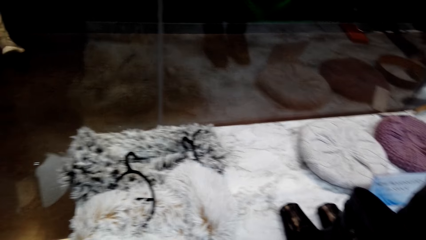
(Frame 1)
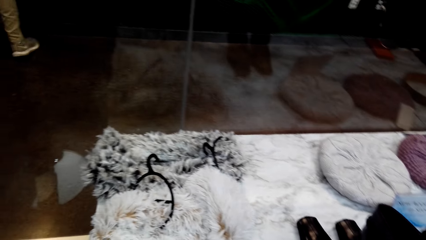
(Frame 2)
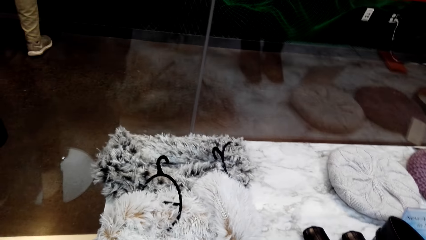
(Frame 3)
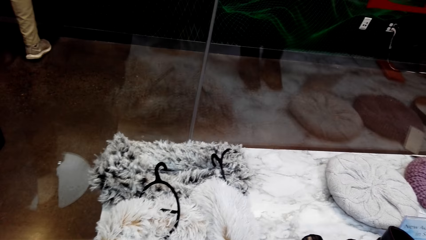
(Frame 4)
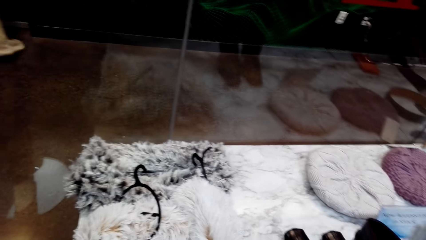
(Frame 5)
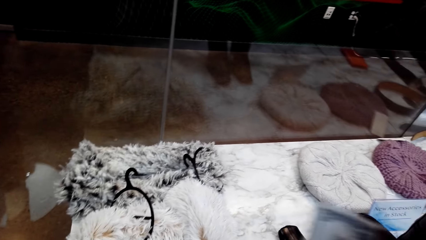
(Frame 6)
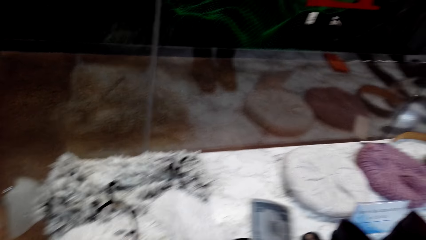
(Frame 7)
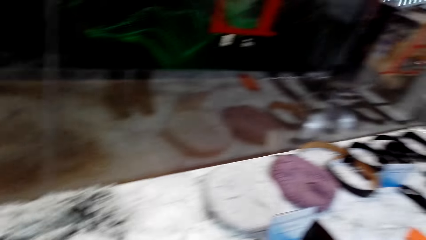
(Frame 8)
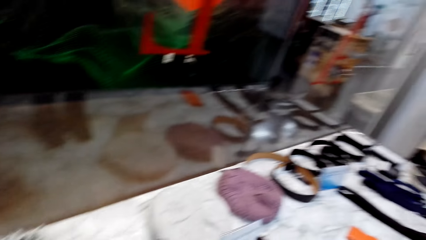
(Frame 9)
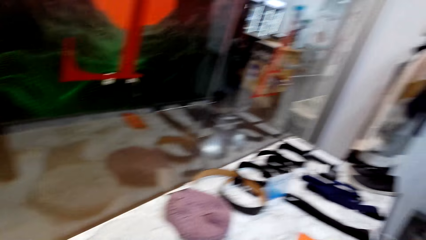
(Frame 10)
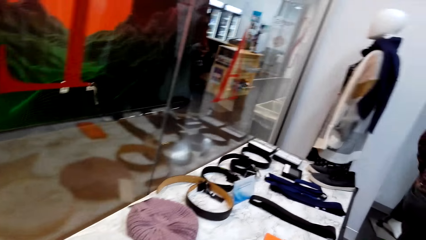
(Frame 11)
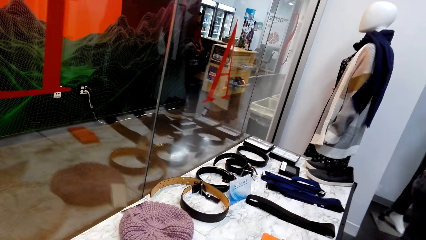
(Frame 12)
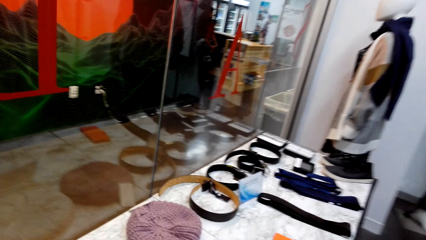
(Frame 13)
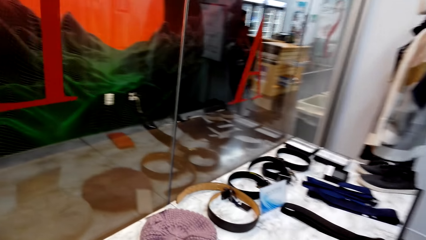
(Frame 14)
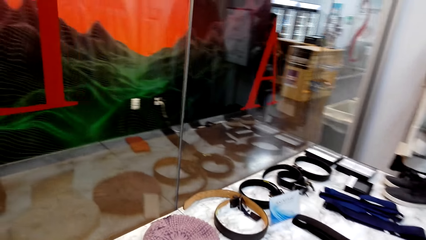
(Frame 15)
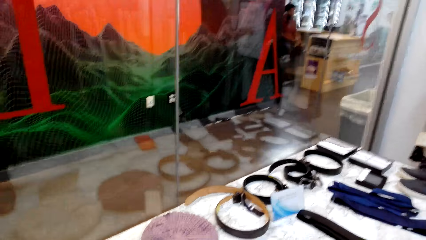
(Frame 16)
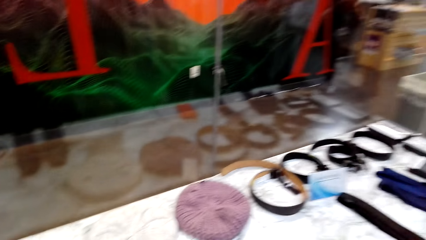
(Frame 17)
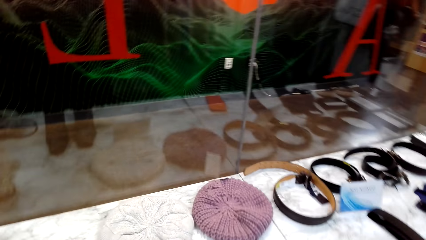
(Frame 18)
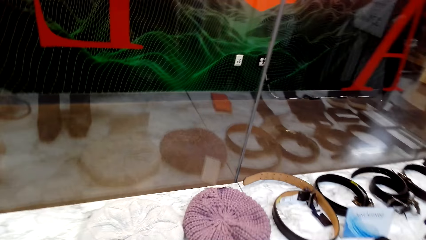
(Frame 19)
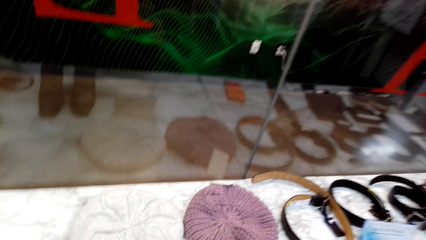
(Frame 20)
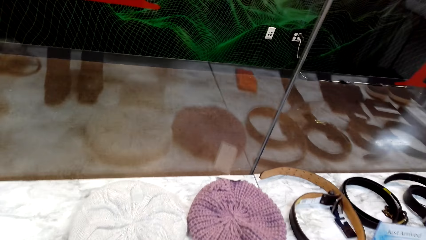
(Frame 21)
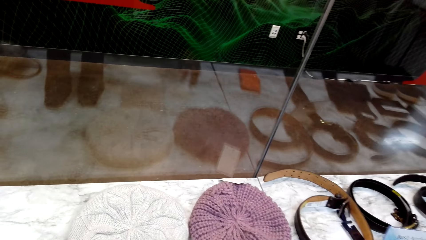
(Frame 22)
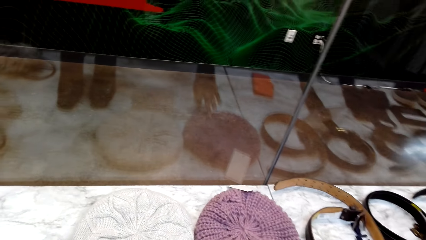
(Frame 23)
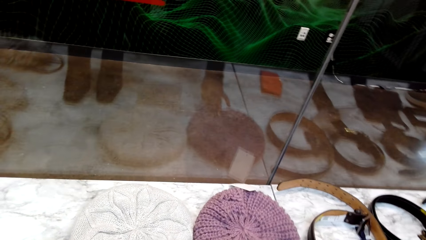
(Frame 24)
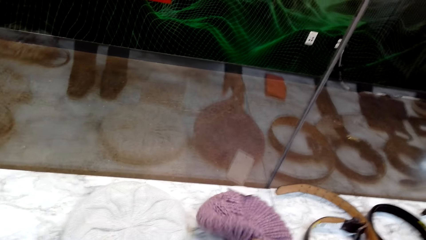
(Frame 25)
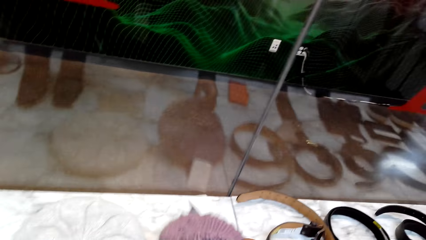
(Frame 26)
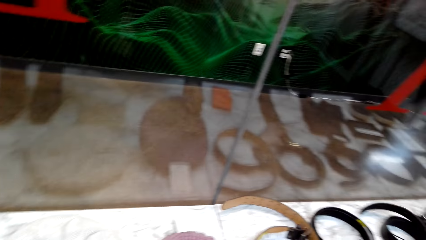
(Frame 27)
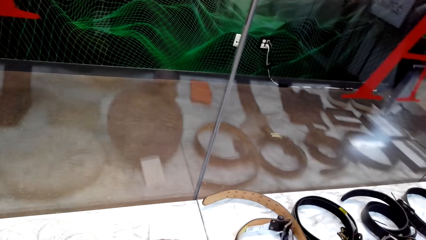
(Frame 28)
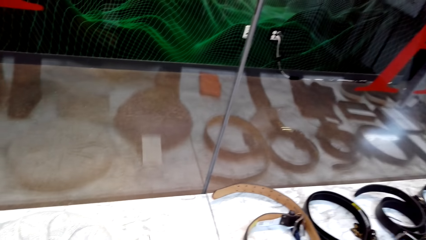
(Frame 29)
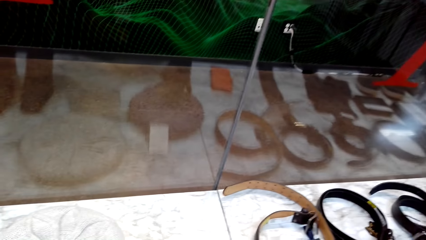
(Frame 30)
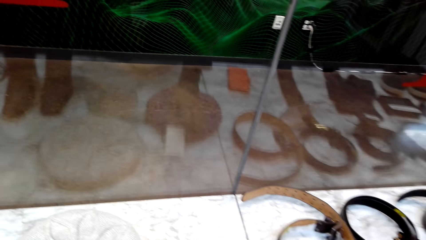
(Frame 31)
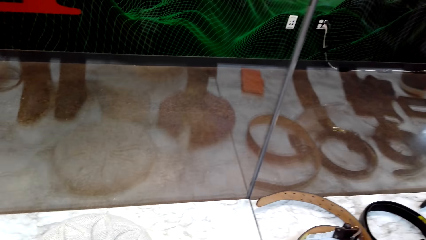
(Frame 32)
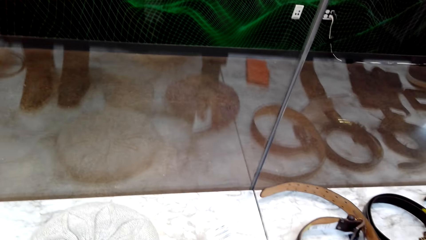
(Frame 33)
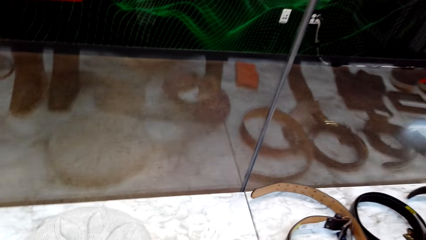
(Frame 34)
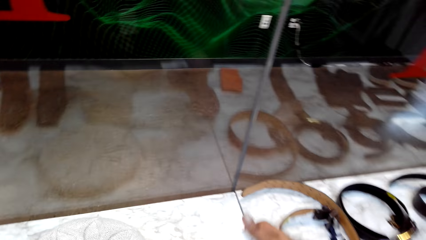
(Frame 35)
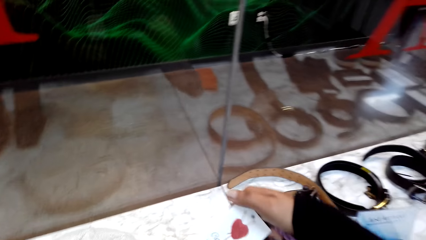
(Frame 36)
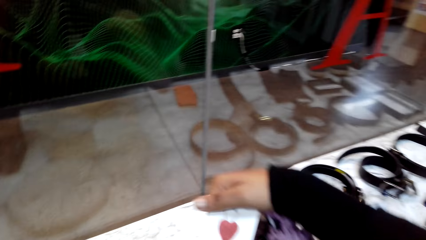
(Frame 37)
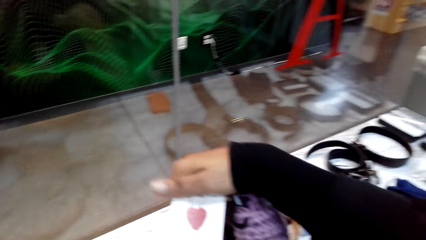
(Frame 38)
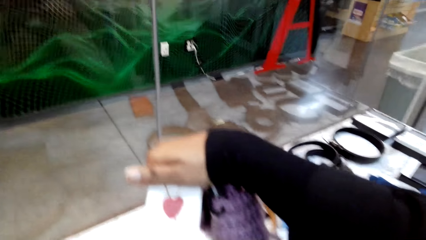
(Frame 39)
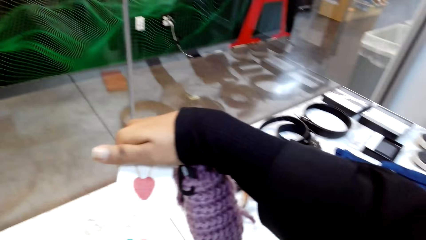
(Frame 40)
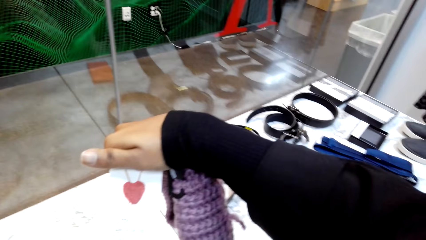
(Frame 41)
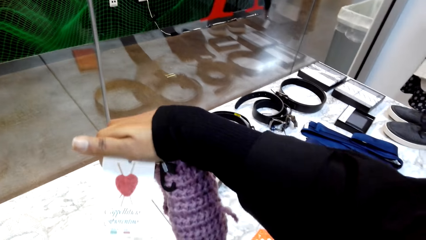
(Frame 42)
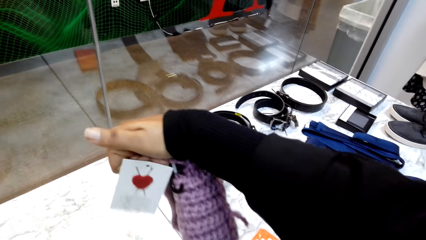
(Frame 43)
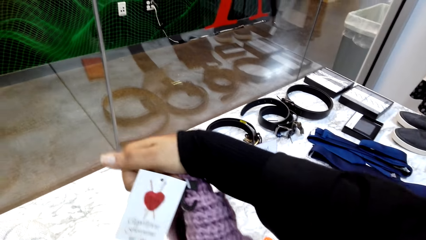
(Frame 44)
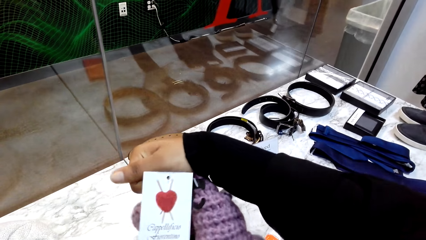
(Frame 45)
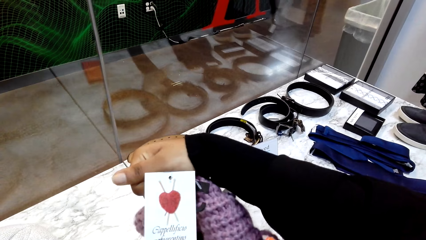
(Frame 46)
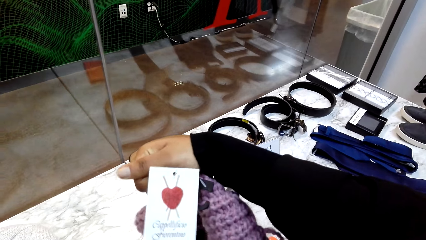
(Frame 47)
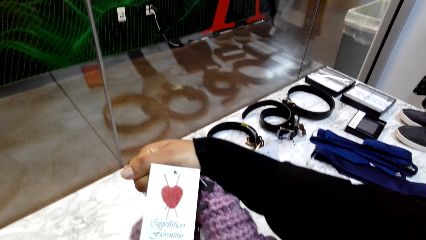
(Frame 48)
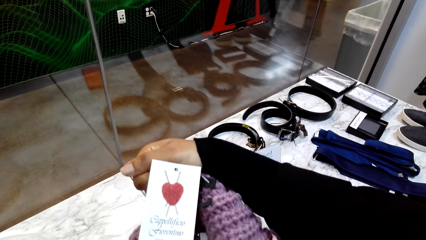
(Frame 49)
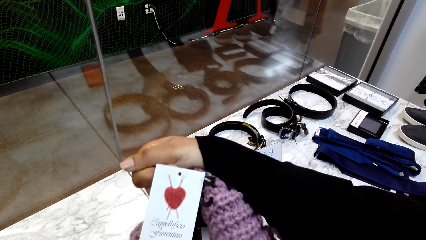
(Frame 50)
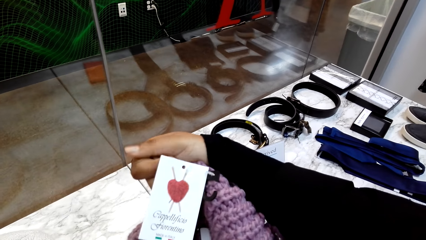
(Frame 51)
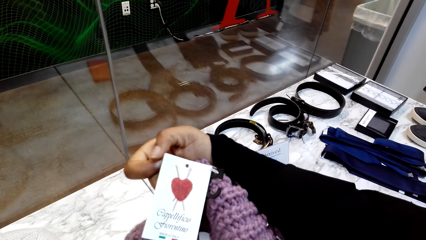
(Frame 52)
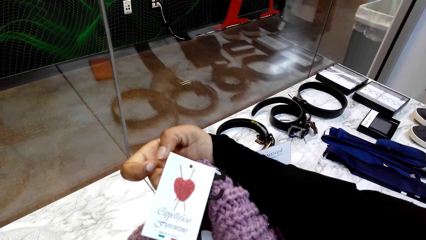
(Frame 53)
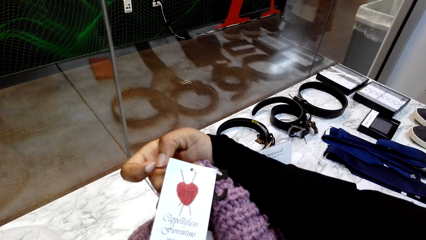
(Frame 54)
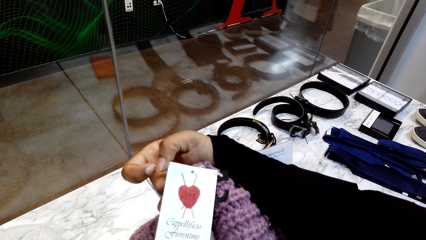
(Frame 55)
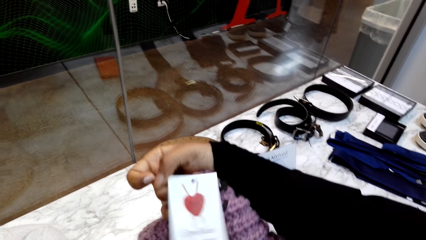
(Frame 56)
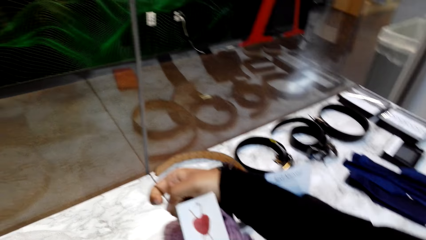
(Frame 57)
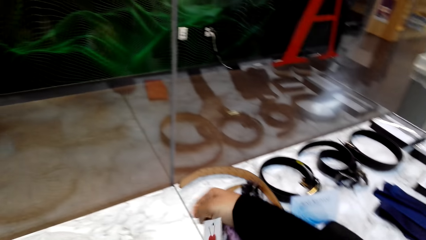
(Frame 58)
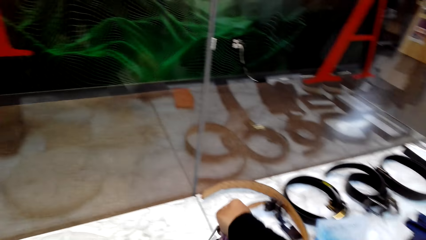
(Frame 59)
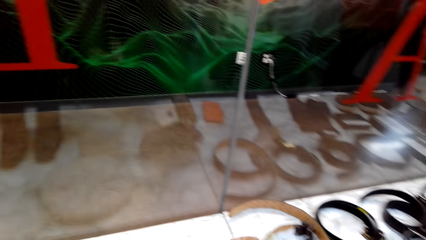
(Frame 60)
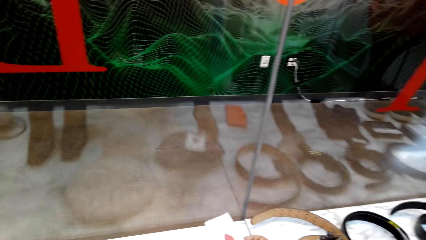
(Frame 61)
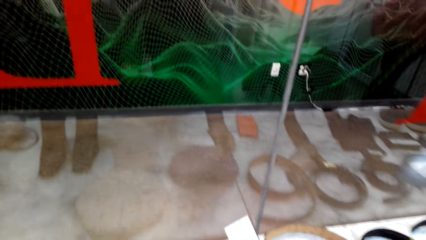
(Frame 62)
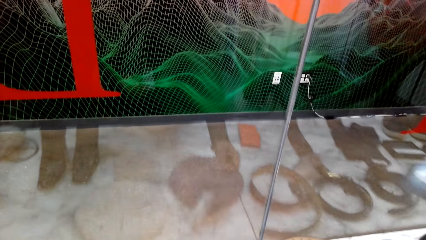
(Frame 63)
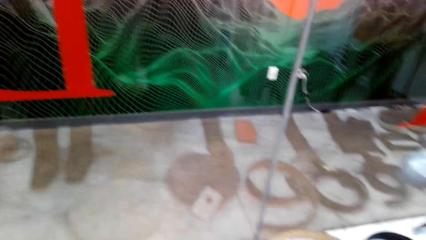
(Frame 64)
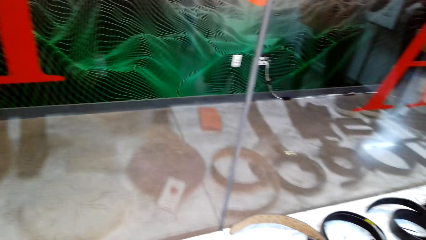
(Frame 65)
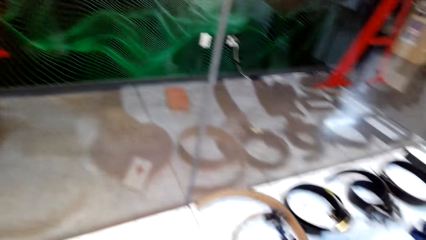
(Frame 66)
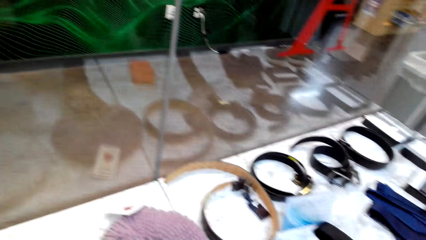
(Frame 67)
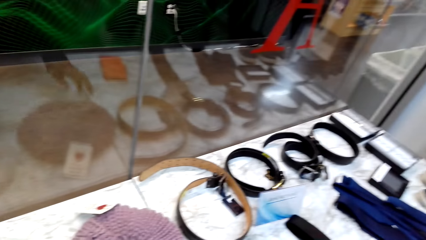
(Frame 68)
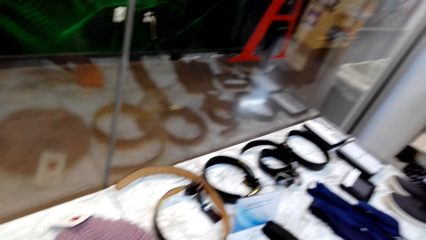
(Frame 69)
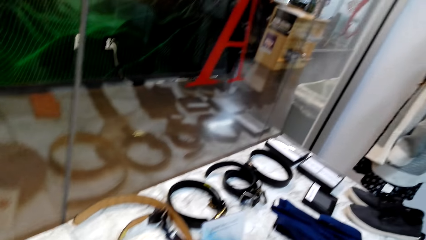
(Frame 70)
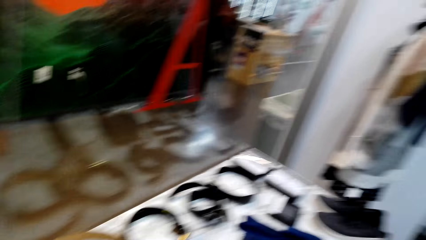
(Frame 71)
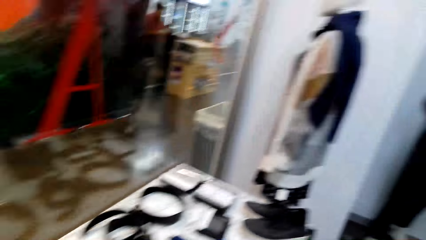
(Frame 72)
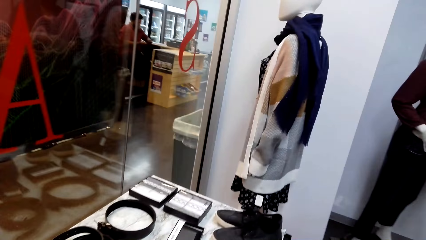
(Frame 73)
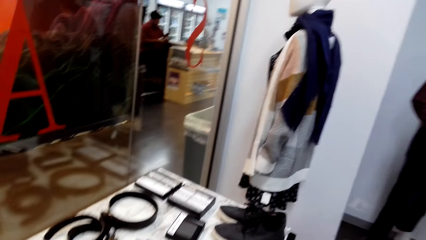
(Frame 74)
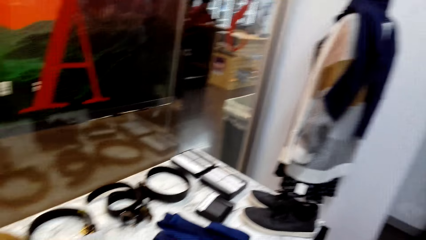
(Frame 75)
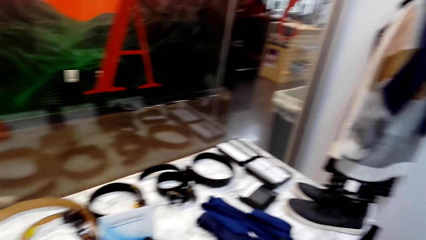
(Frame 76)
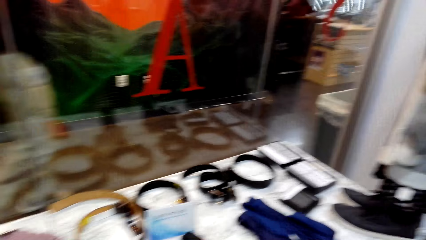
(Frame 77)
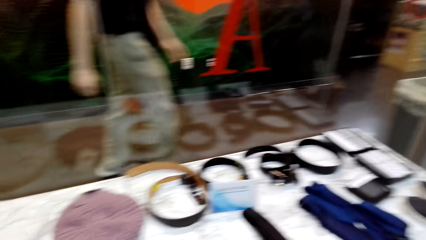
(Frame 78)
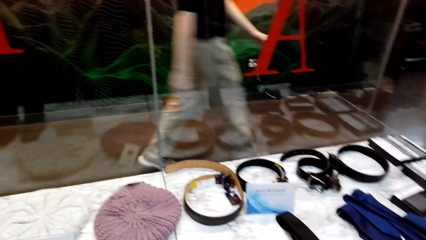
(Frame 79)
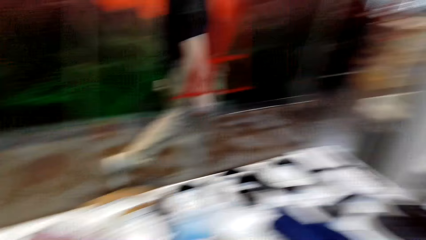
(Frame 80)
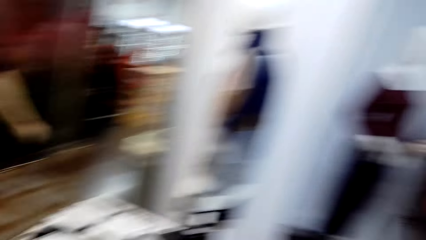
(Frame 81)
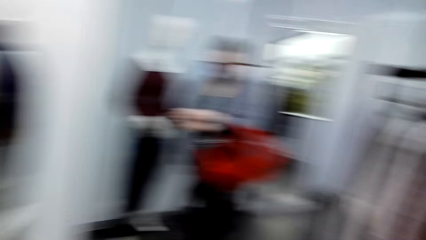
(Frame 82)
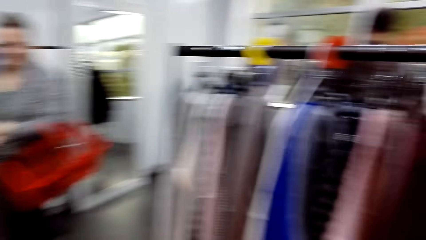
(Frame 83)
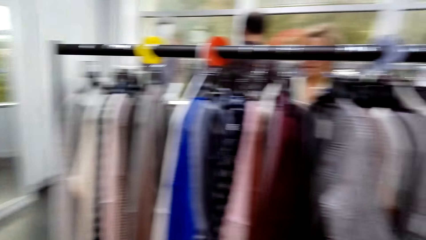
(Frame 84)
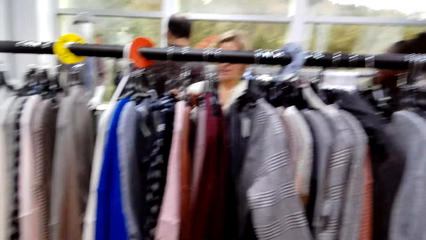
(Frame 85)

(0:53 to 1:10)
The camera wearer takes the crochet hat from the display table. They look at the tag on the crochet hat. They put the crochet hat on the display table. They look around the clothing store.
